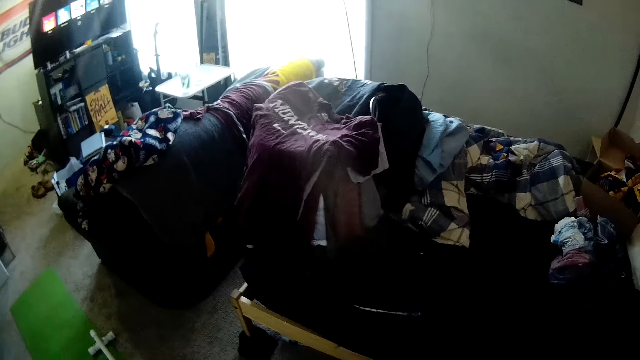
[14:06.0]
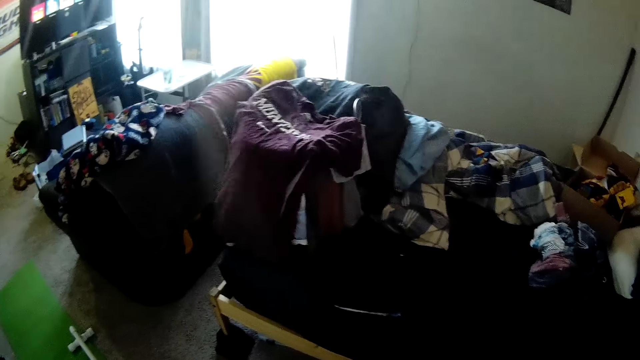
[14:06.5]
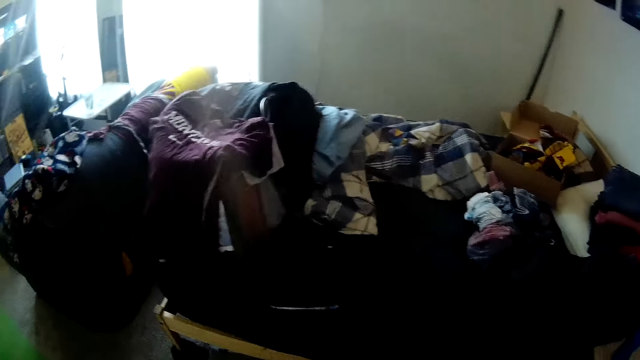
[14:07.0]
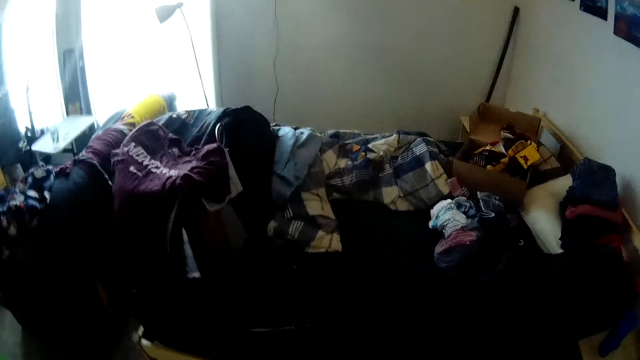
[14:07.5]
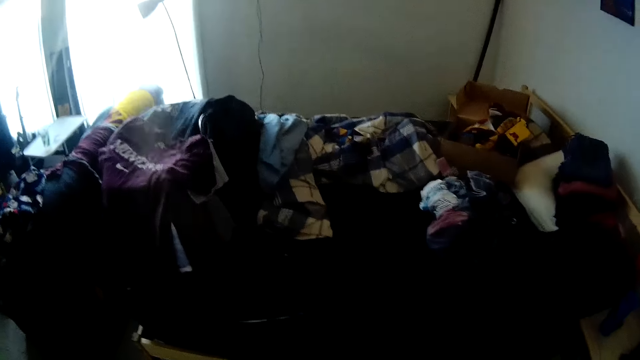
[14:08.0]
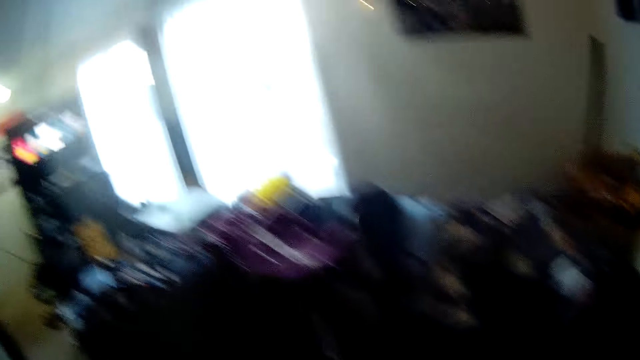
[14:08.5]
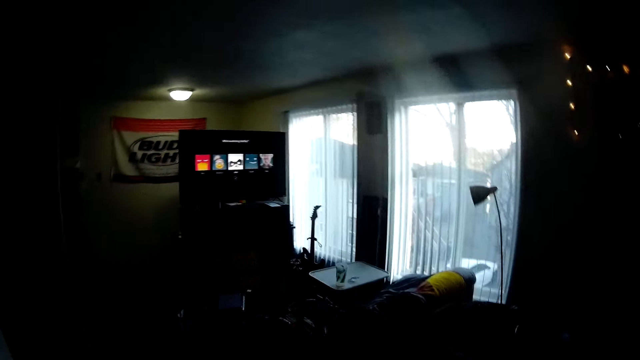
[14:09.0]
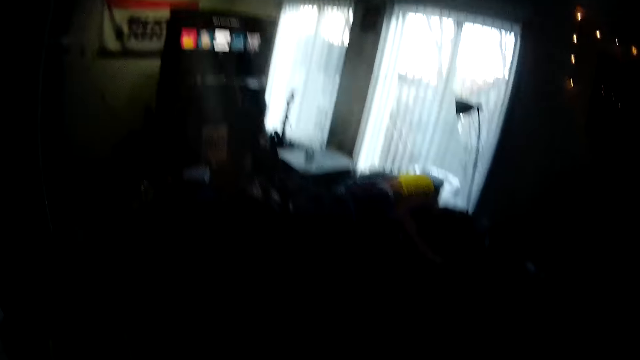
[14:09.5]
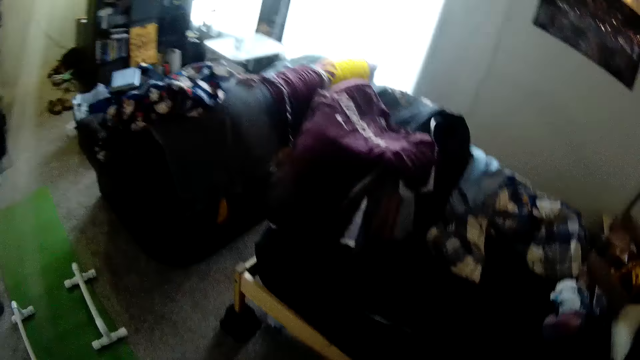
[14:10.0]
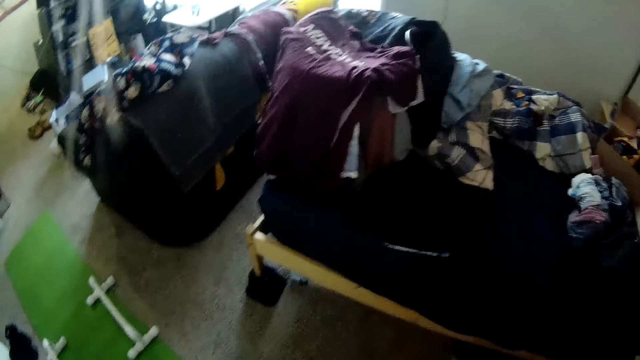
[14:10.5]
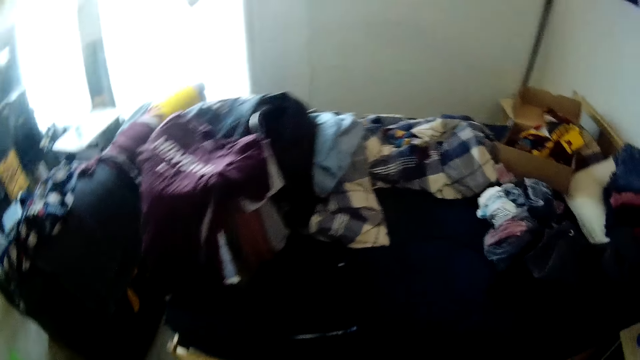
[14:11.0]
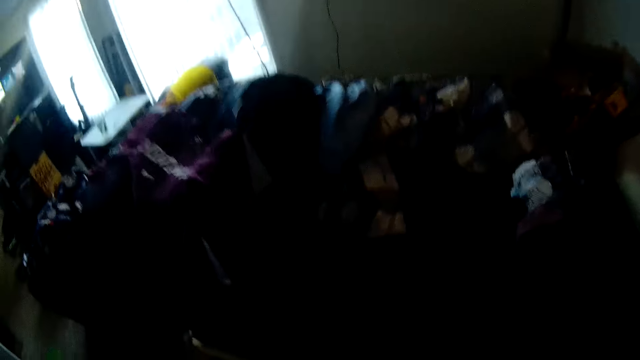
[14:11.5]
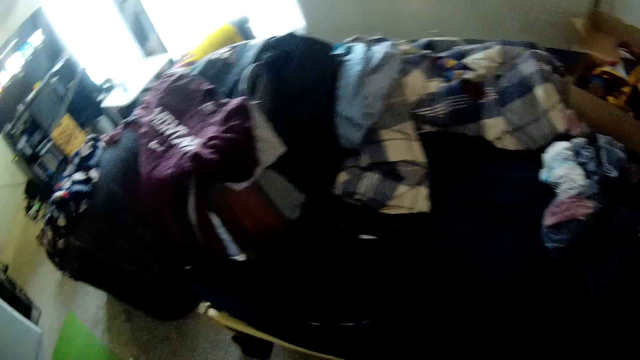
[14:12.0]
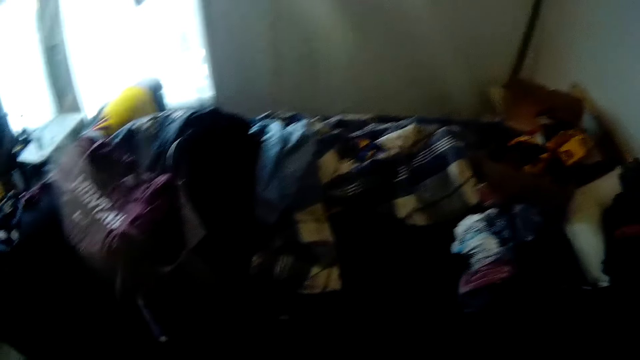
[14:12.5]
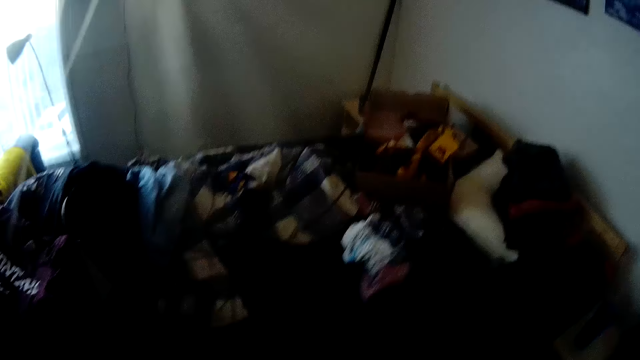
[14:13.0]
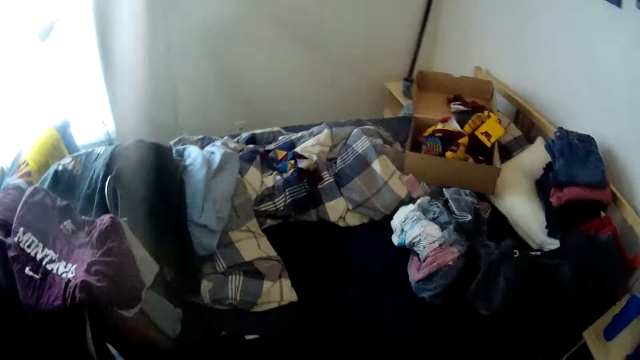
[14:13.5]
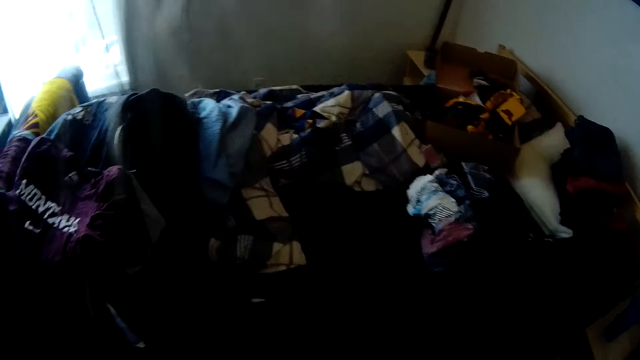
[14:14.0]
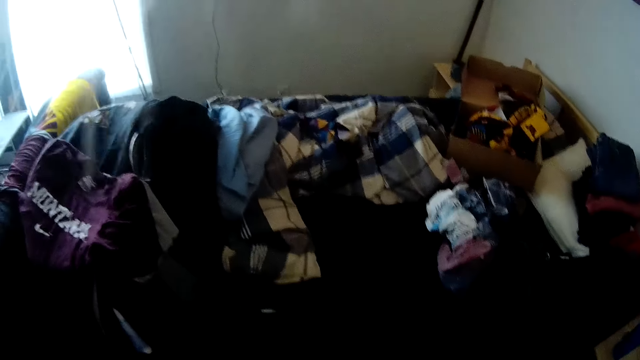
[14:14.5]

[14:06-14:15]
The camera wearer looks around the room.

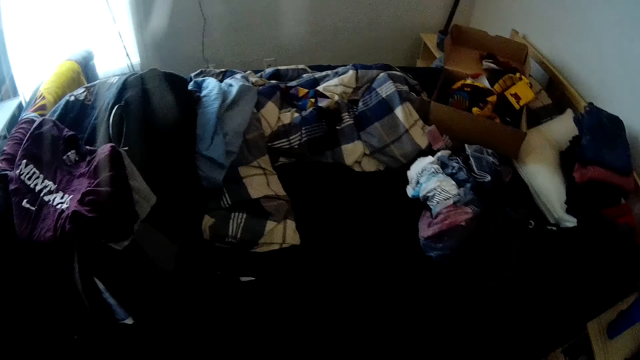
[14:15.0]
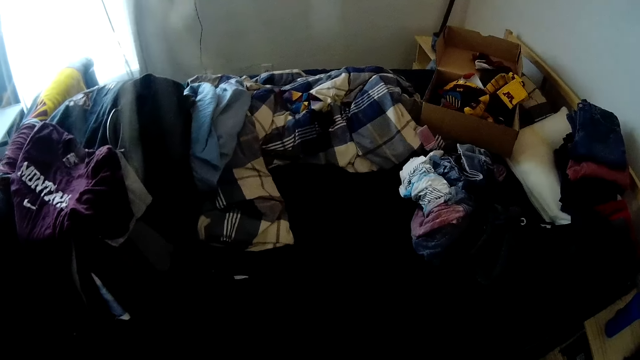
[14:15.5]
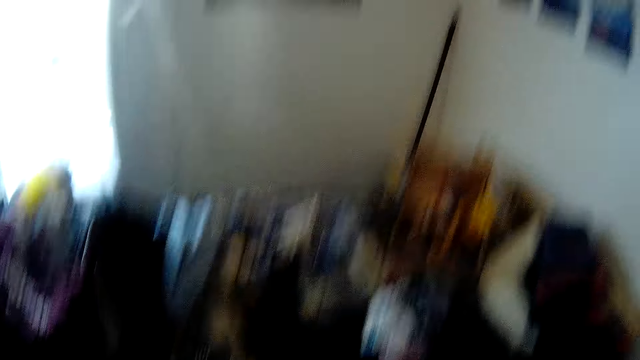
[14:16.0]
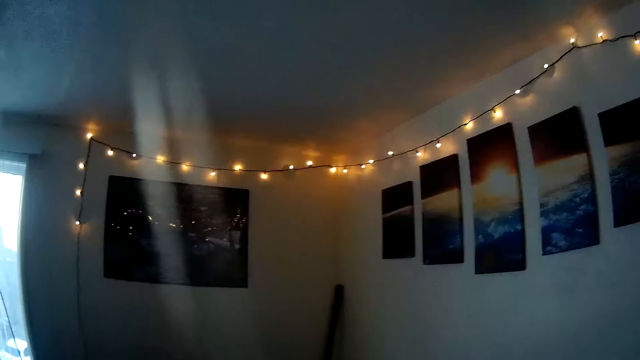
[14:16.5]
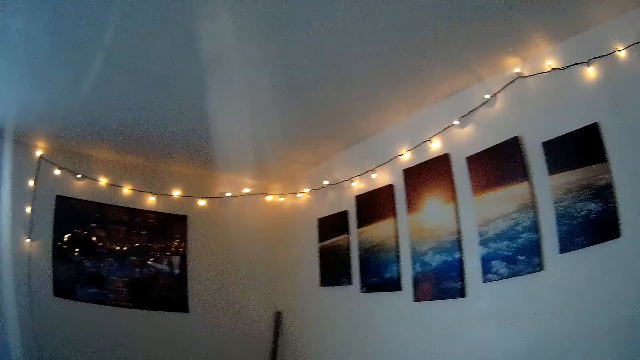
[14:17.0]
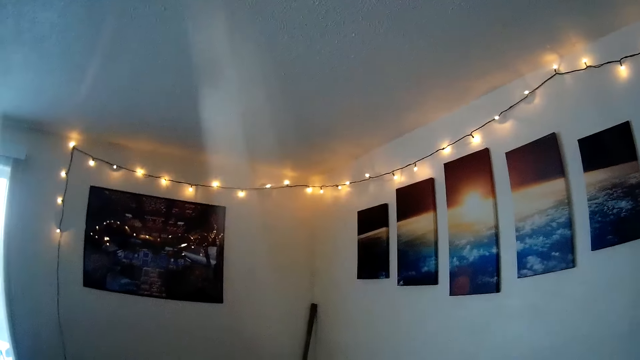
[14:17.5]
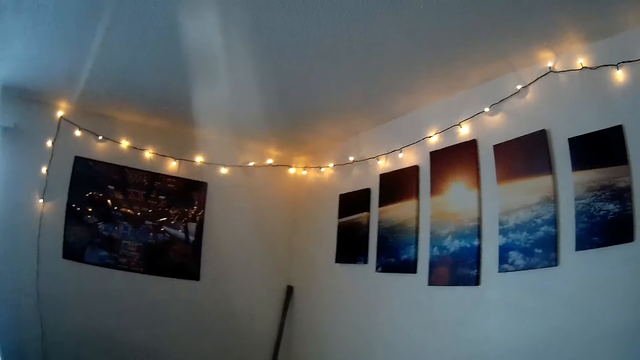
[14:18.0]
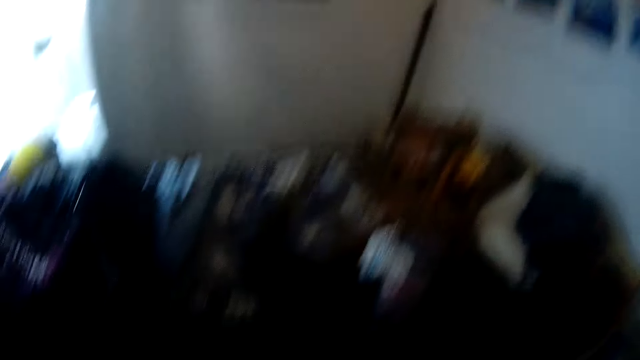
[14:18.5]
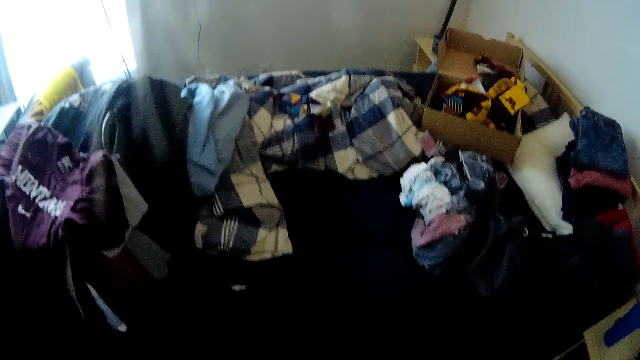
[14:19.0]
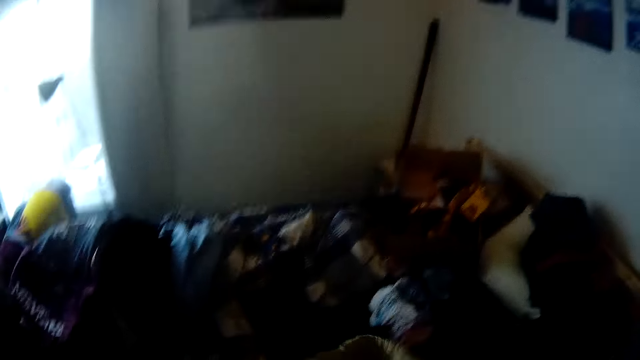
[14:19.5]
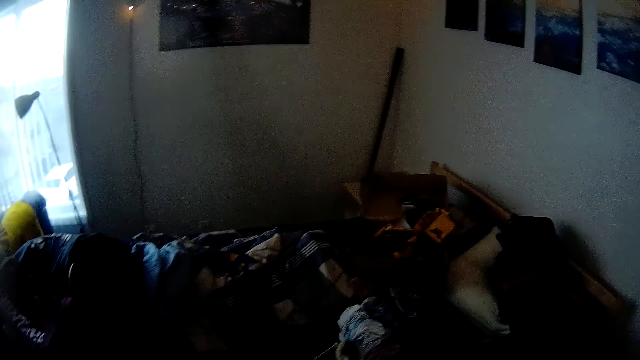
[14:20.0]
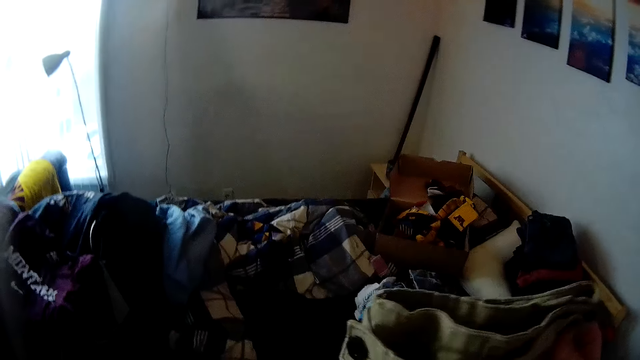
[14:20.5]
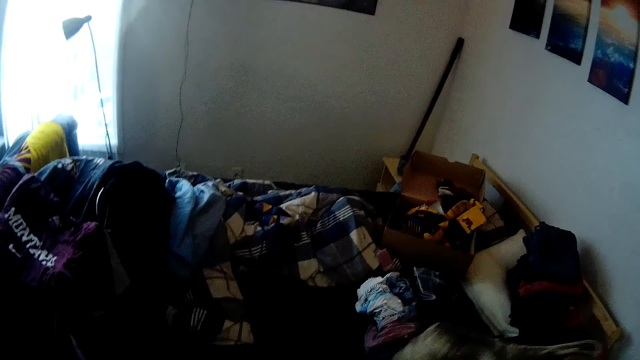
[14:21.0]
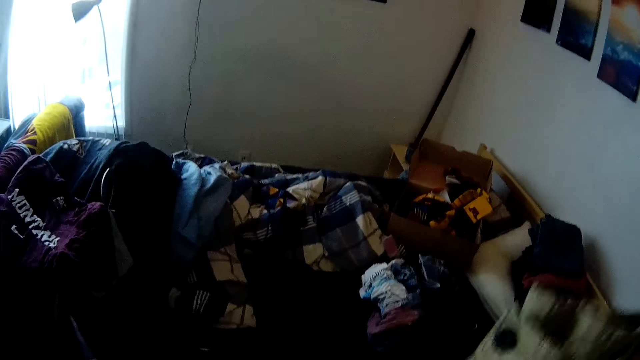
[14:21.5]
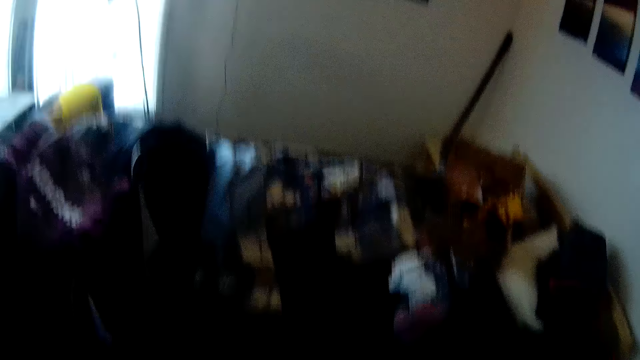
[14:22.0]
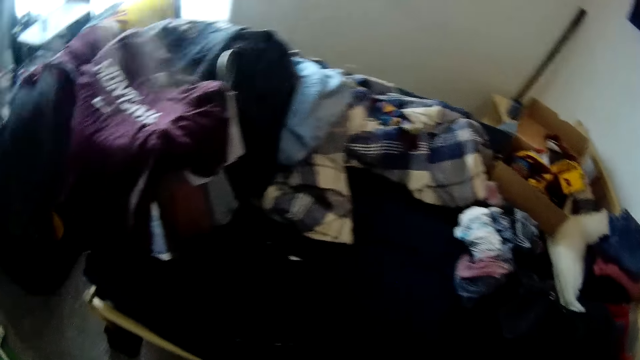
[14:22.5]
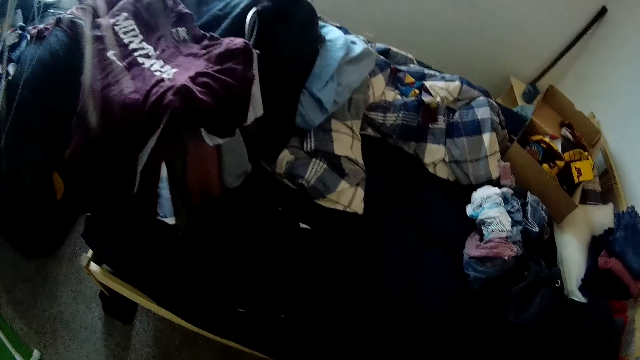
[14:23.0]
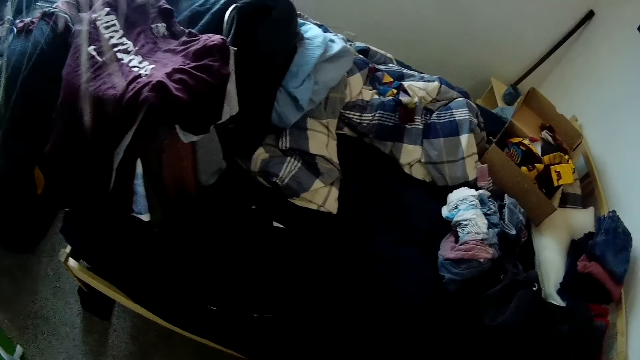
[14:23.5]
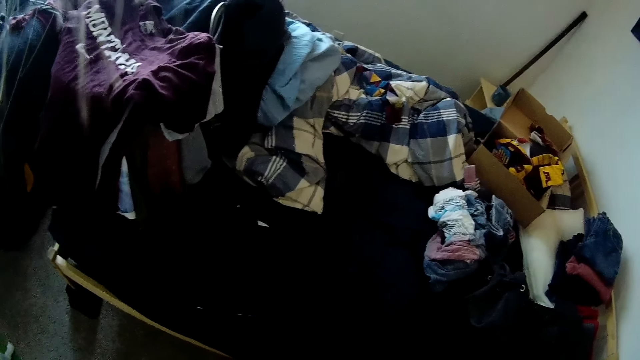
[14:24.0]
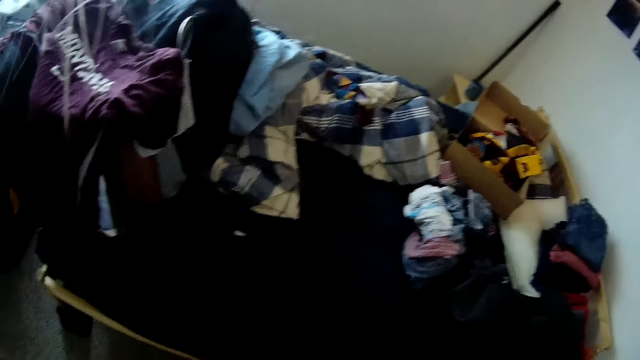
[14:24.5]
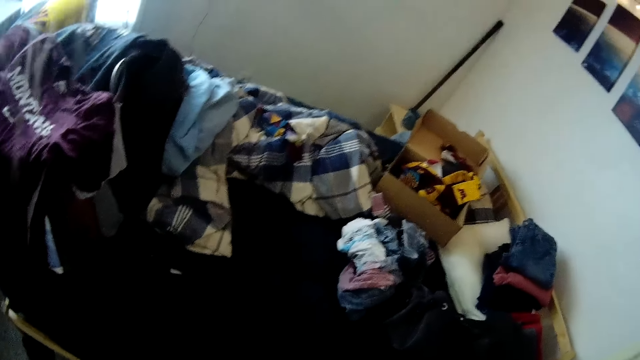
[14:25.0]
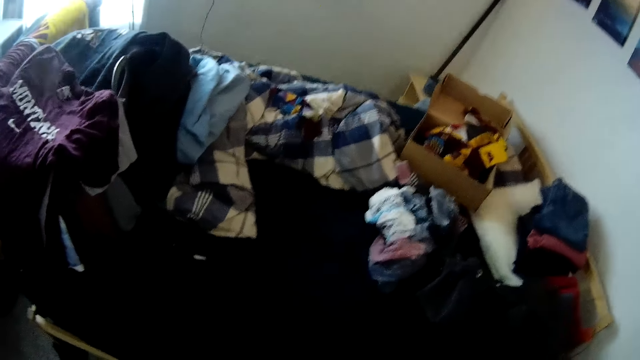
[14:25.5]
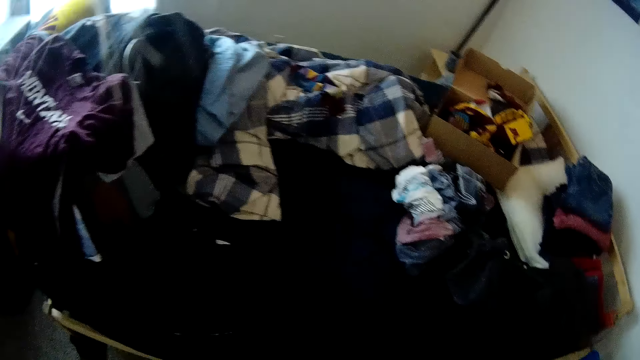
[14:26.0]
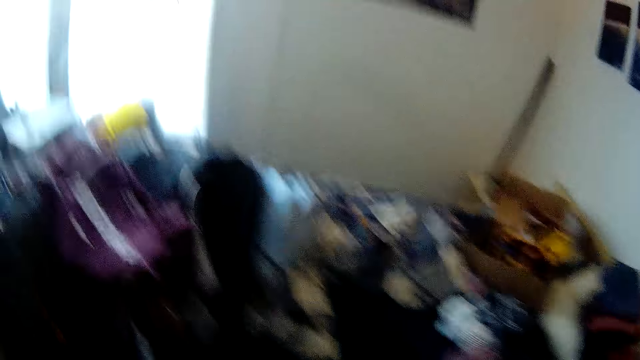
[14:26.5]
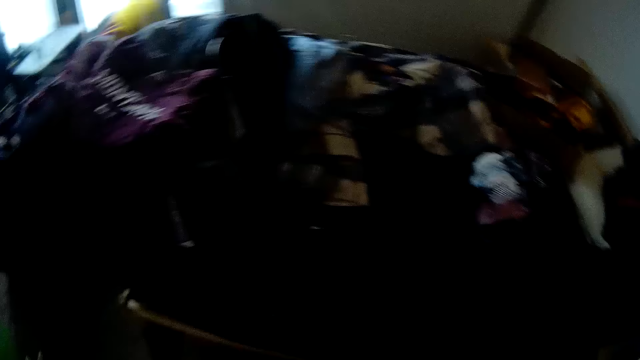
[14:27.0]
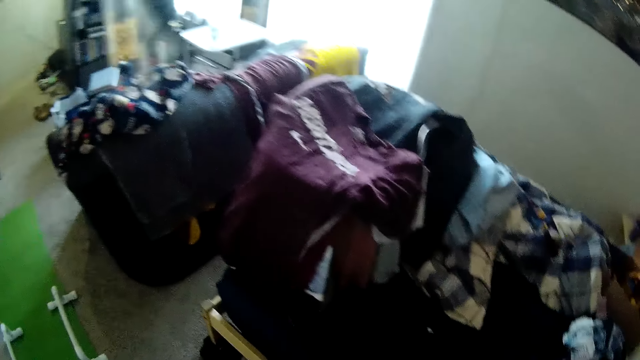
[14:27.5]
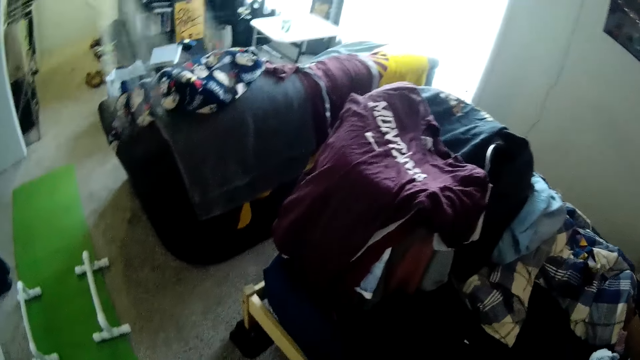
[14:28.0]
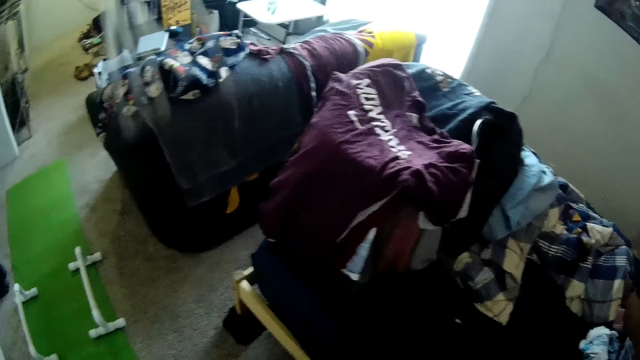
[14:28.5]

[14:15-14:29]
The camera wearer looks at the disco lights in a room. They stare at the clothes. They fold the trouser with both hands. They hold a piece of cloth. They look at the clothes. They look around the room.
